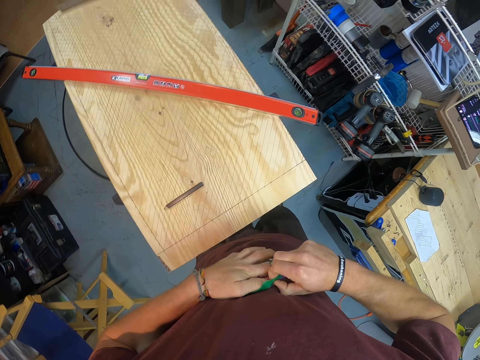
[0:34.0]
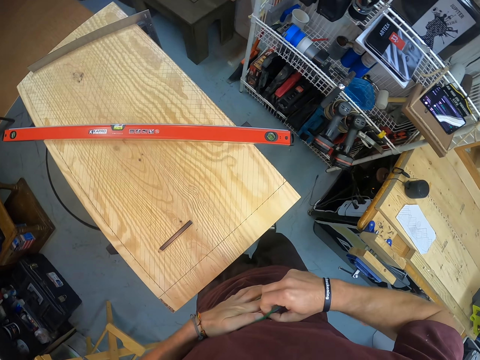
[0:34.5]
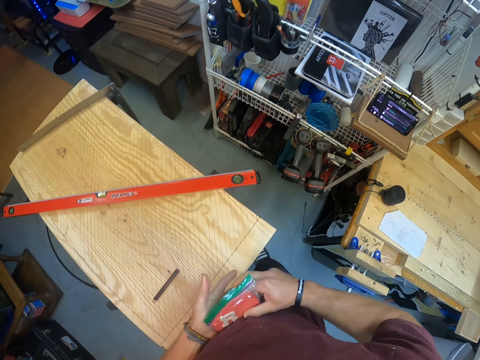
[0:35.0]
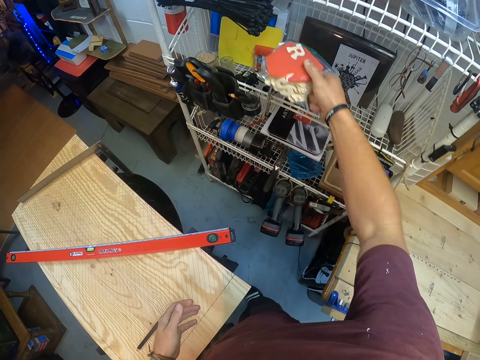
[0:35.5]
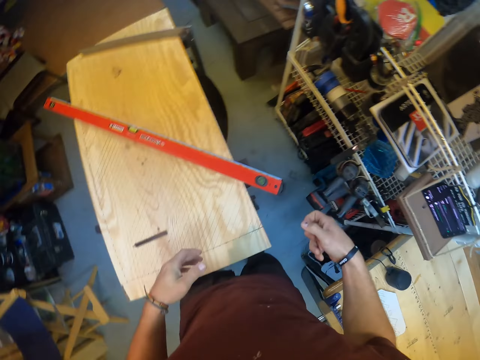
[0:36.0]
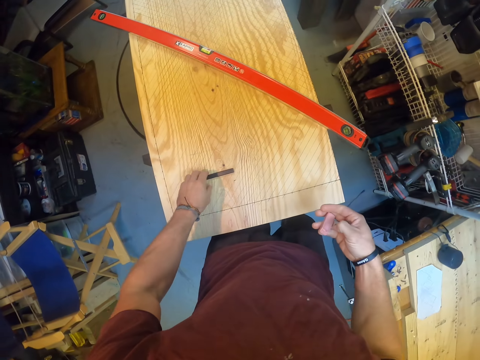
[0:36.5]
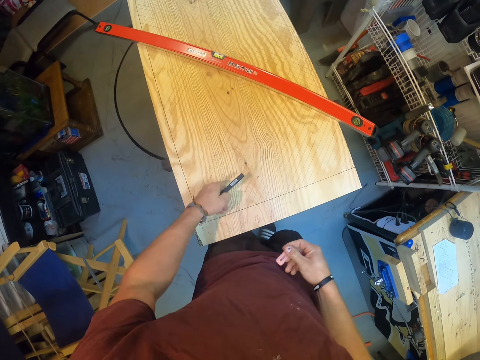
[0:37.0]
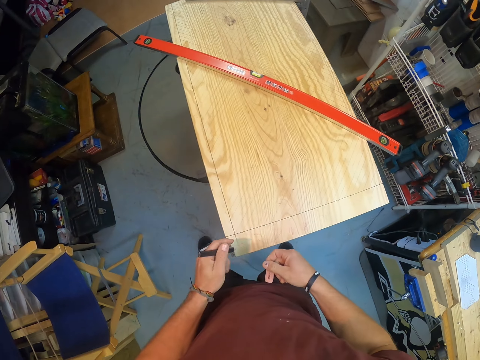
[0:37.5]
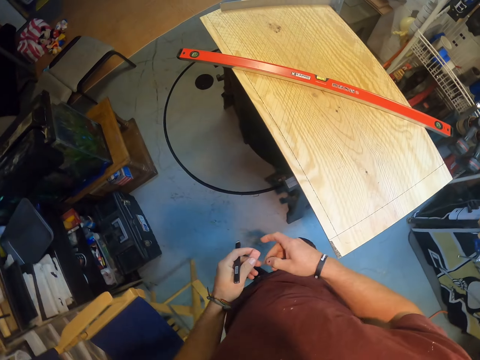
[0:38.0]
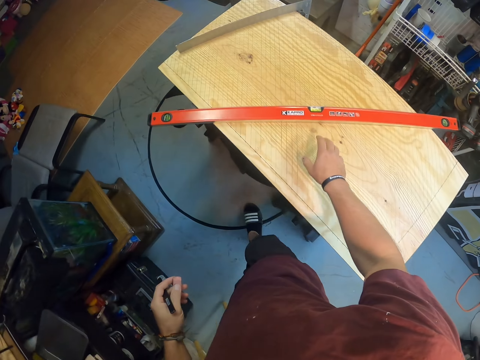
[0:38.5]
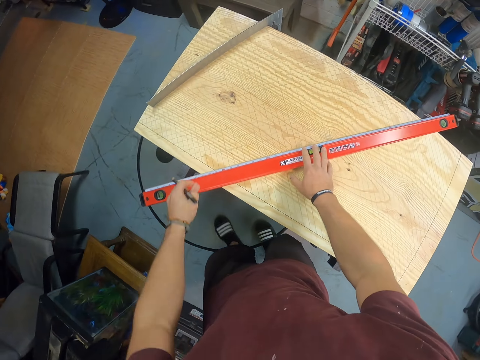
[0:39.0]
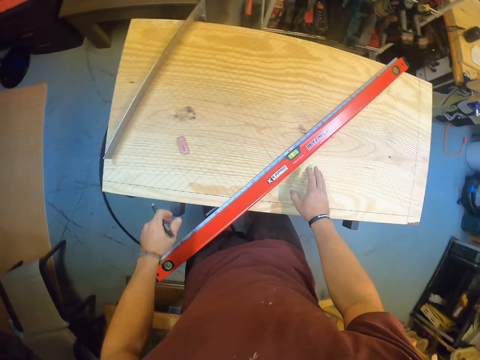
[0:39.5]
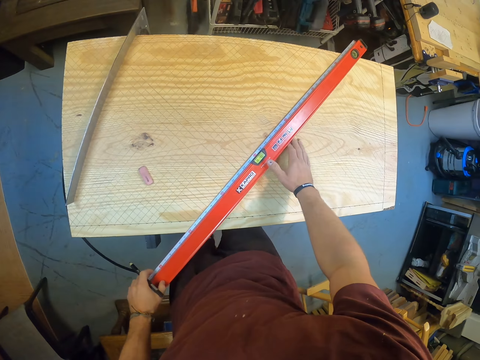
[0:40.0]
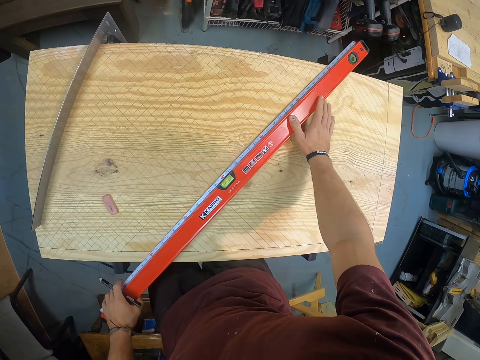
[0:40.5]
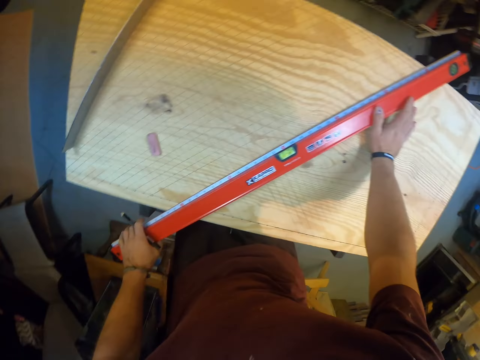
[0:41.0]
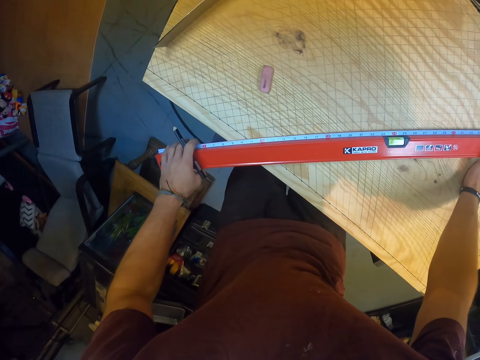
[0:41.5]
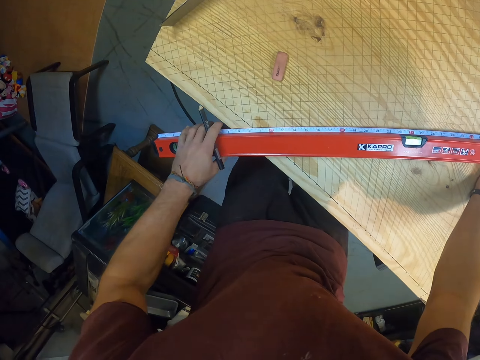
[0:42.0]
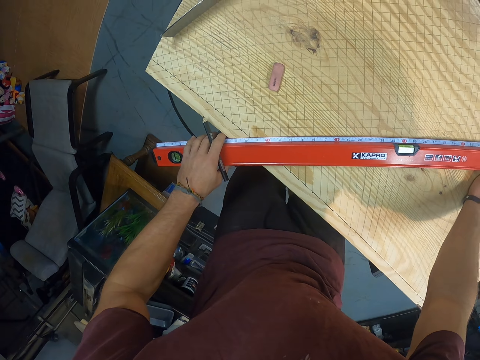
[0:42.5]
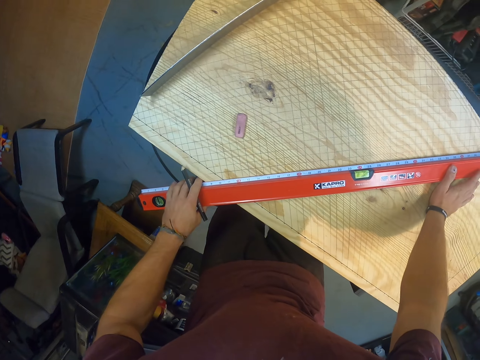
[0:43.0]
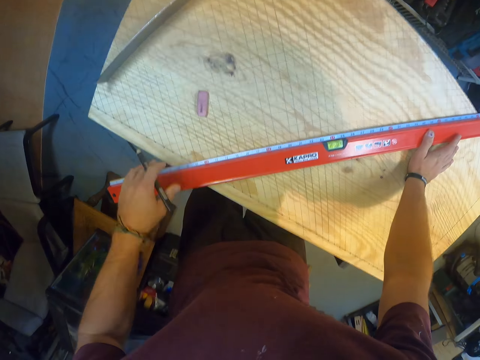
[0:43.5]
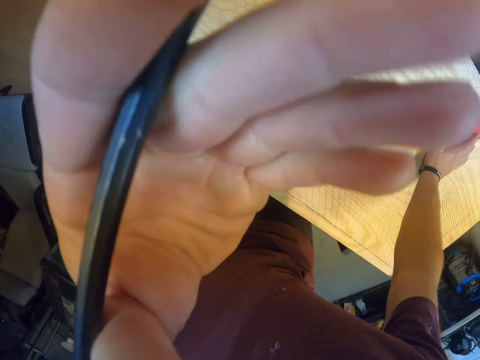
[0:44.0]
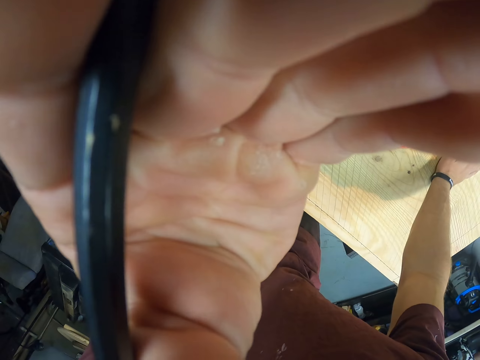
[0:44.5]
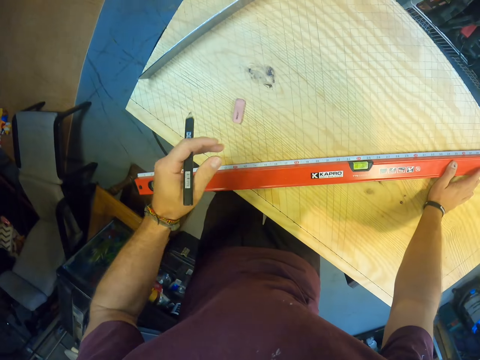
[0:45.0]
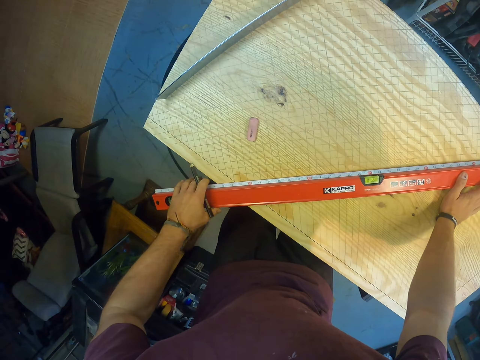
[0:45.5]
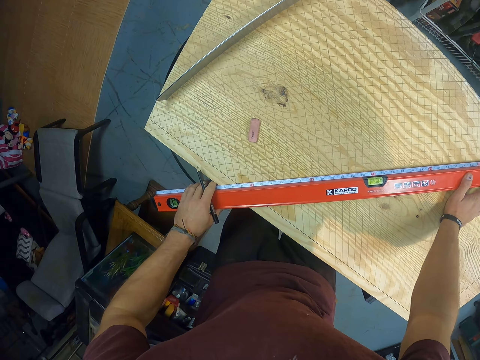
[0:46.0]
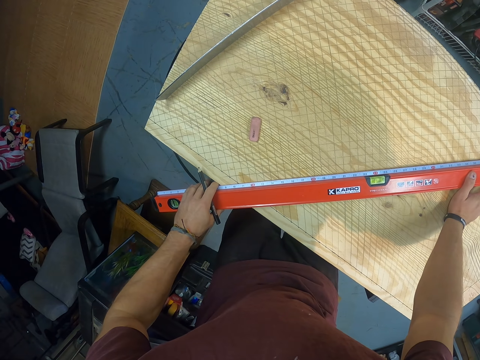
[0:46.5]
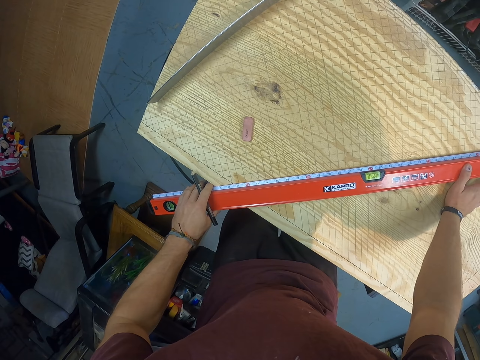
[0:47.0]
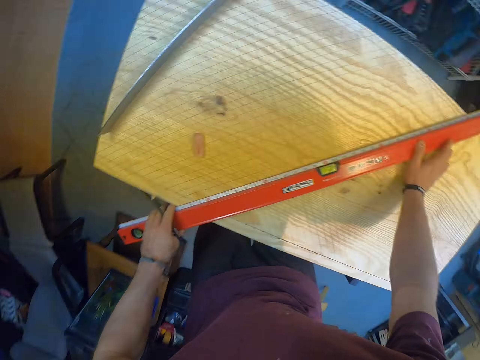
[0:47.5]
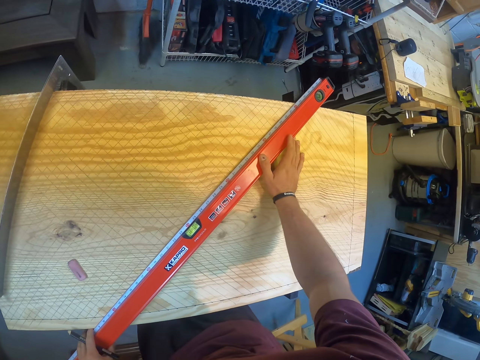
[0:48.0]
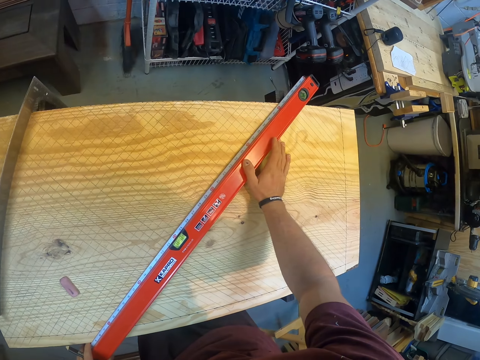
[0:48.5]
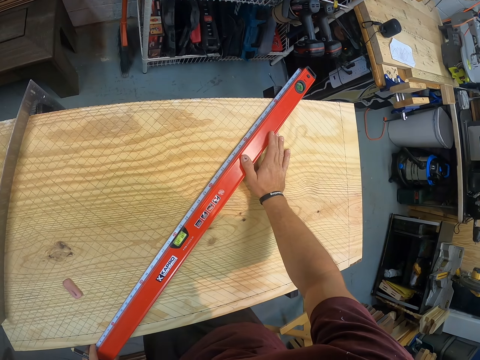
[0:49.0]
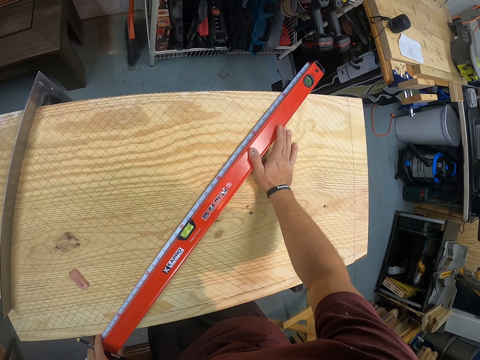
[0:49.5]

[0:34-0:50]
The camera wearer drops the seal pack into the rack with his right hand. He picks up the pencil from the plywood with his left hand. He passes the eraser from his right hand to his left hand. He moves. He adjusts the spirit-level-measuring-ruler with his right hand. He drops the eraser on the plywood with his left hand. He adjusts the spirit-level-measuring-ruler on the plywood with his hands. He adjusts the camera on his head with his left hand. He adjusts the spirit-level-measuring-ruler on the plywood with his hands. He measures.

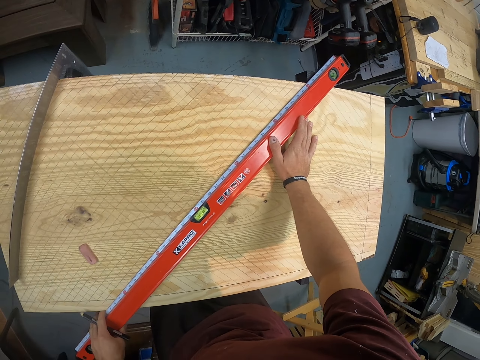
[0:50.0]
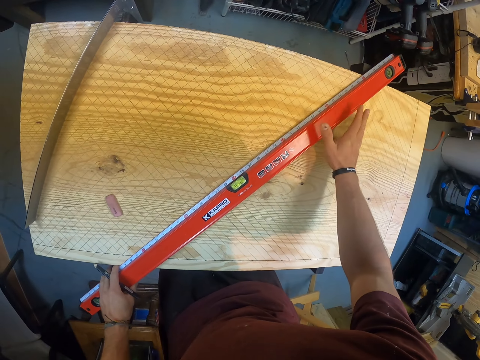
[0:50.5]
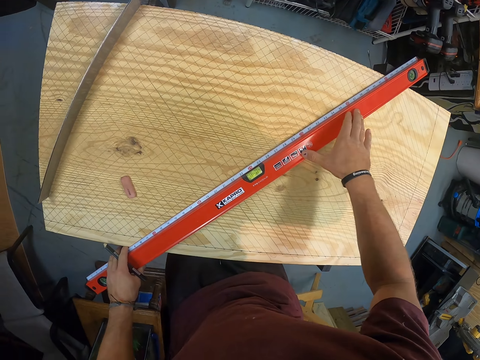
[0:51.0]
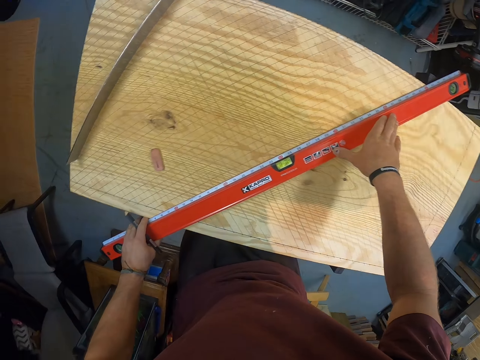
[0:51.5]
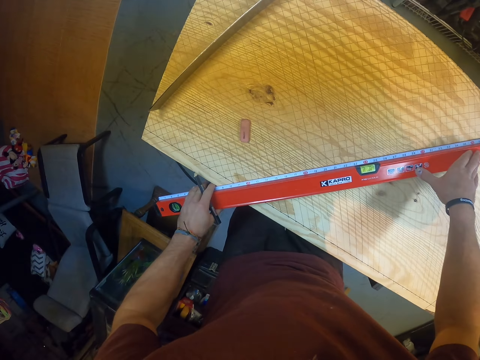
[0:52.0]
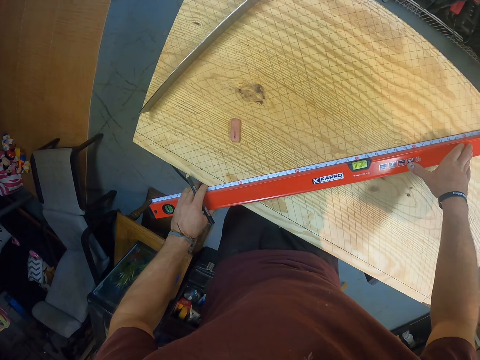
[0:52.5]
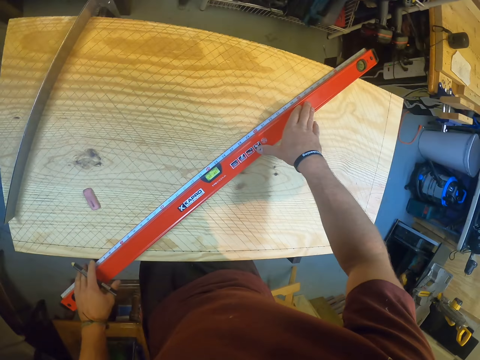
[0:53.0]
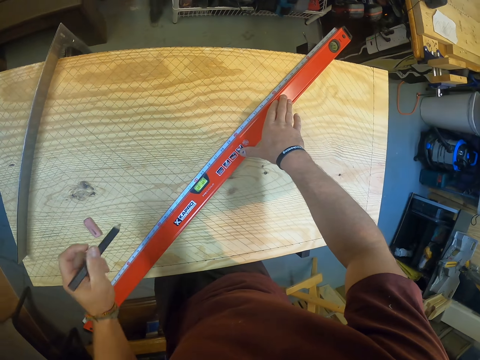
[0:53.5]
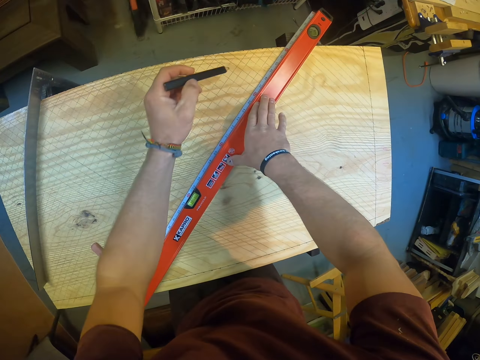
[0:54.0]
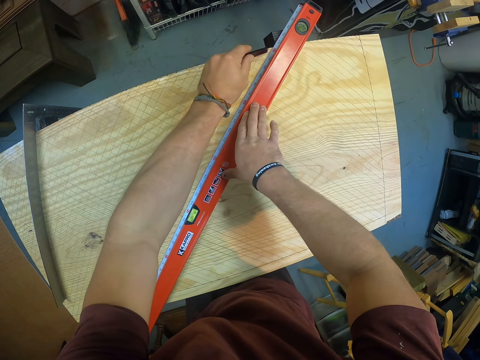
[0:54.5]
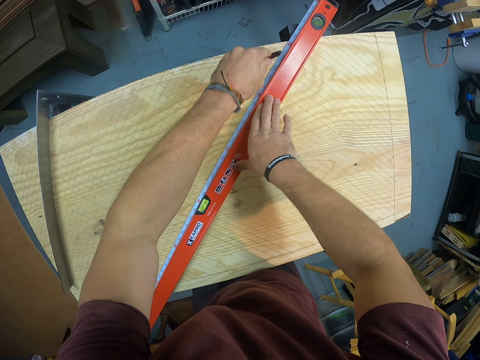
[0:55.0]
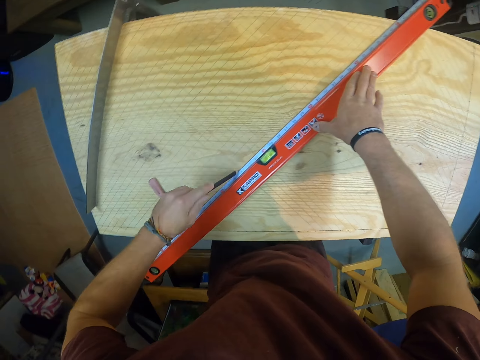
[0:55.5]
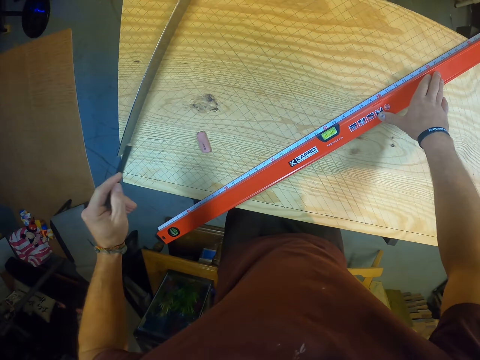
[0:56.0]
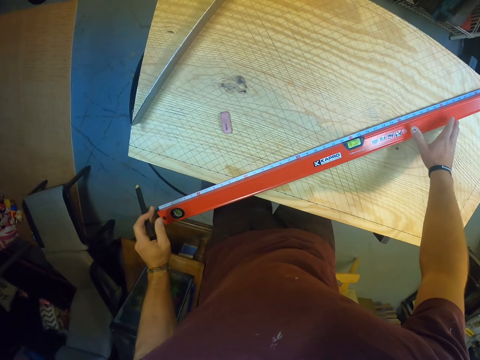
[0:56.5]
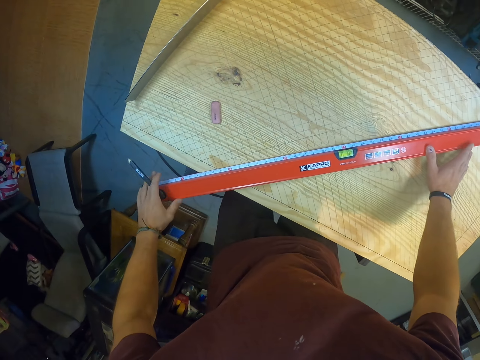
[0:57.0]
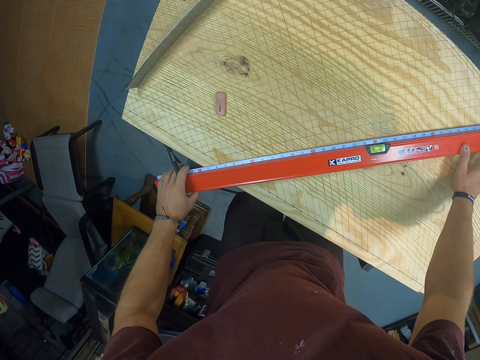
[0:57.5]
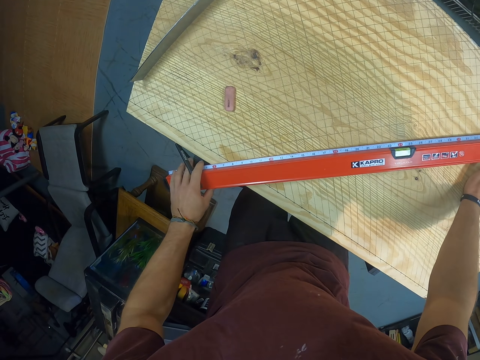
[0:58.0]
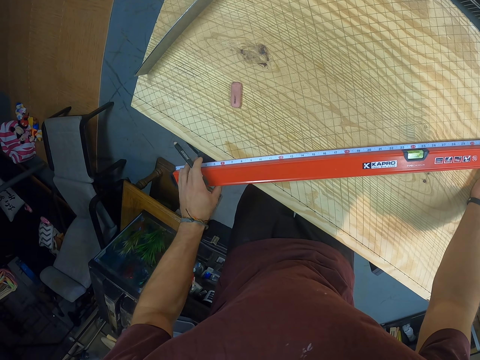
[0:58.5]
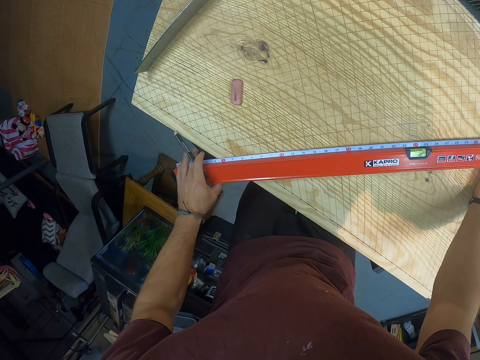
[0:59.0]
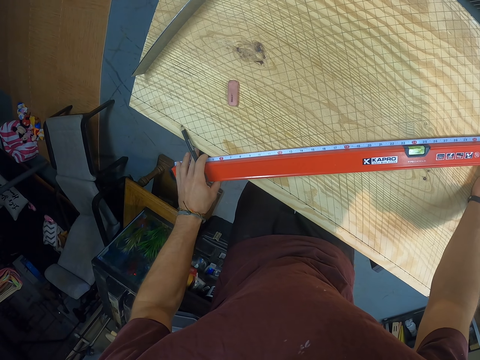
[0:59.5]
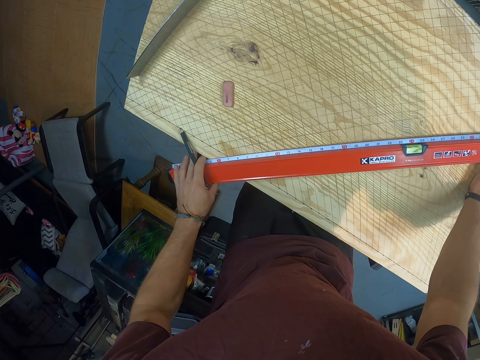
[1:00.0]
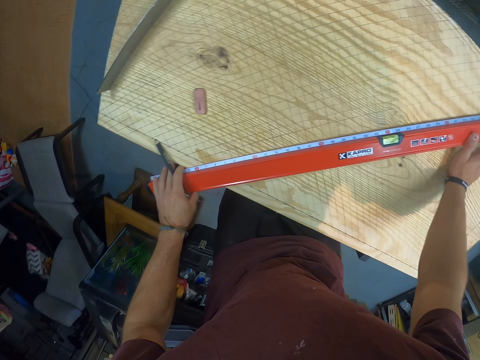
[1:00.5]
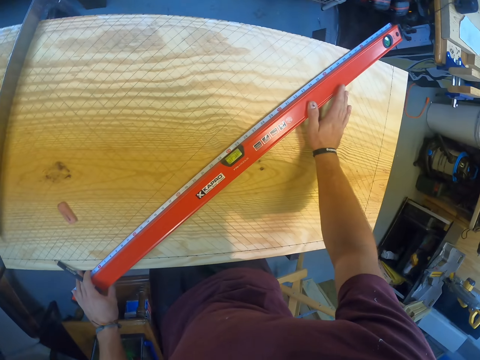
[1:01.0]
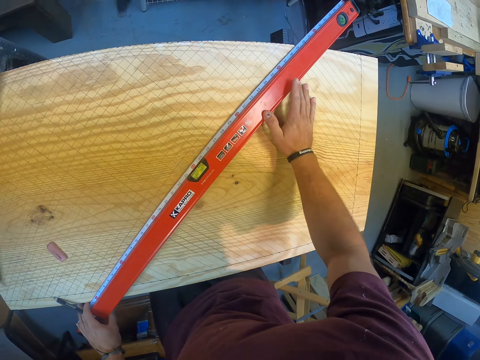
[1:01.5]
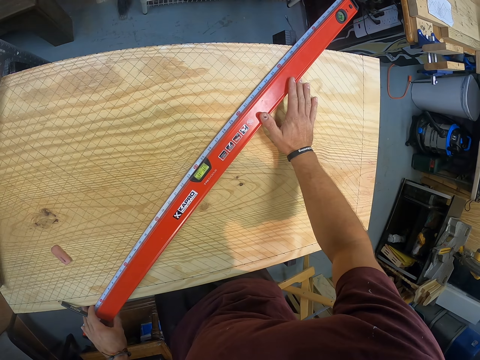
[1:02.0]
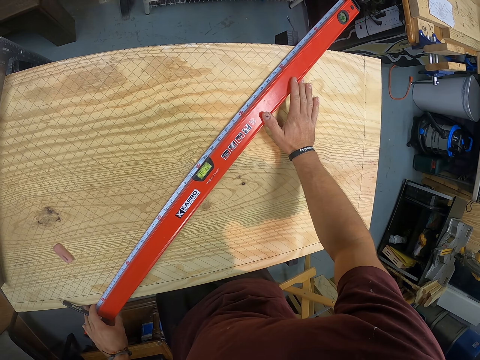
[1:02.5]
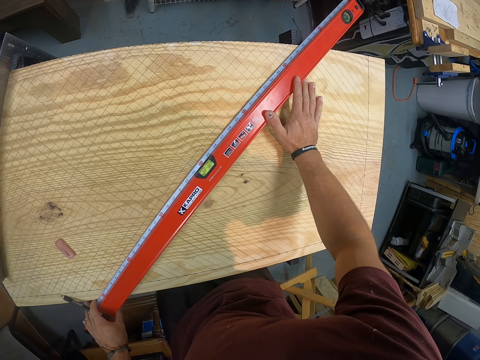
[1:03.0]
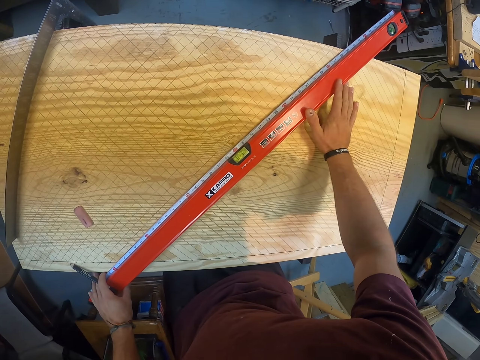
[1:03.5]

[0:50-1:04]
The camera wearer draws a line on the plywood with the pencil in his left hand. He adjusts the spirit-level-measuring-ruler on the plywood with his hands. He measures.
